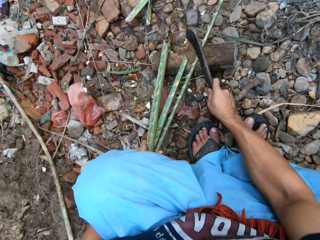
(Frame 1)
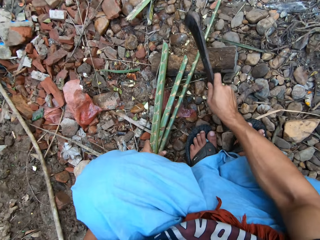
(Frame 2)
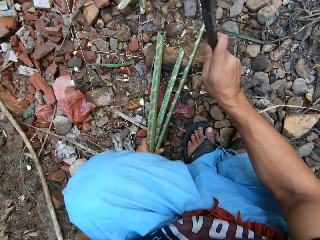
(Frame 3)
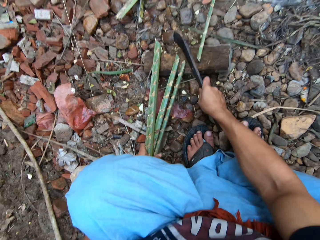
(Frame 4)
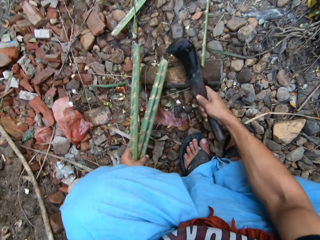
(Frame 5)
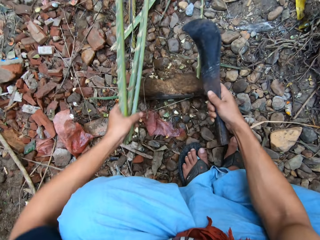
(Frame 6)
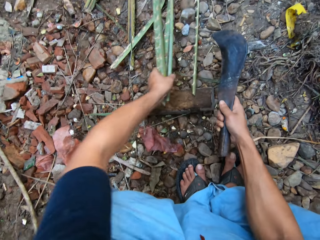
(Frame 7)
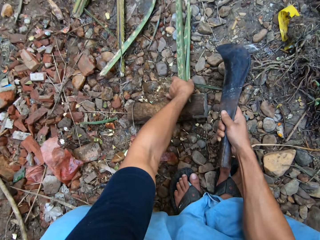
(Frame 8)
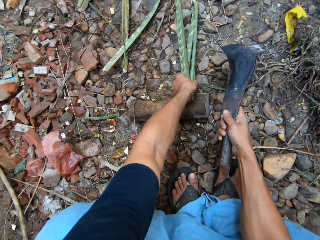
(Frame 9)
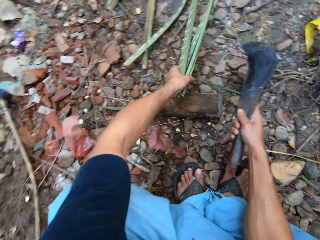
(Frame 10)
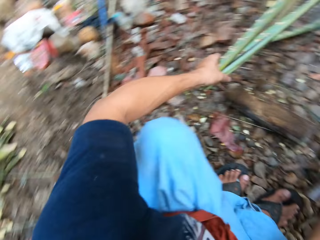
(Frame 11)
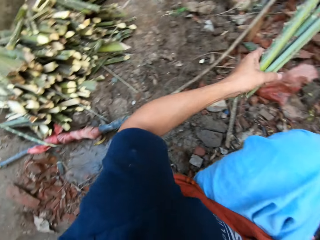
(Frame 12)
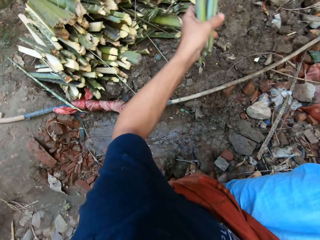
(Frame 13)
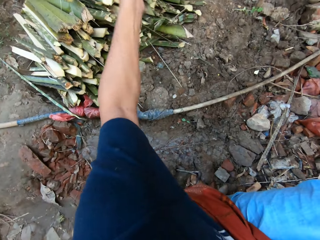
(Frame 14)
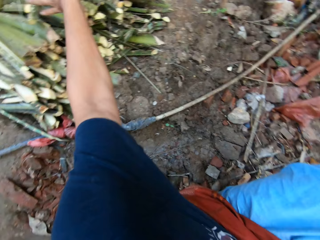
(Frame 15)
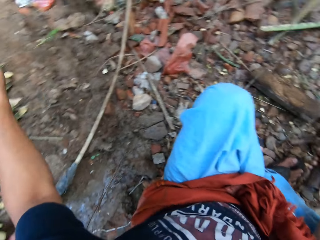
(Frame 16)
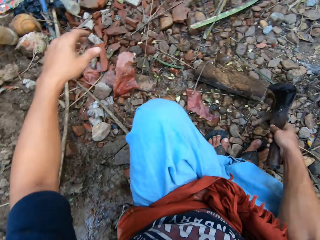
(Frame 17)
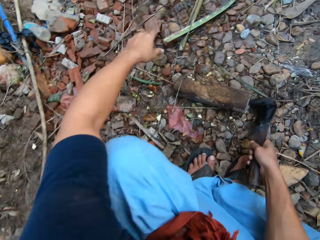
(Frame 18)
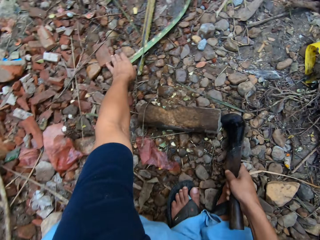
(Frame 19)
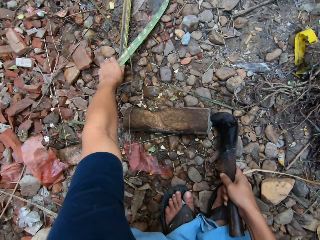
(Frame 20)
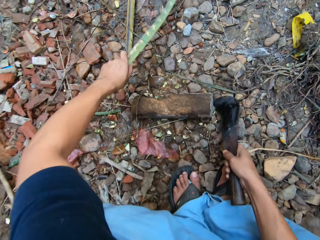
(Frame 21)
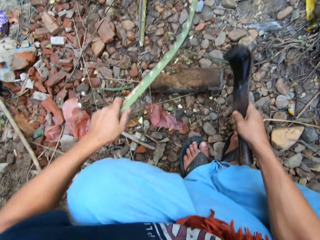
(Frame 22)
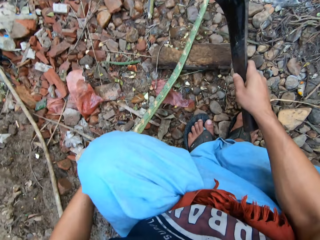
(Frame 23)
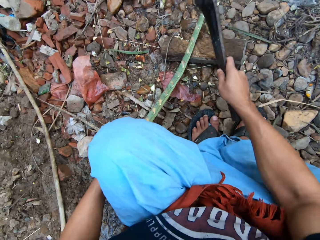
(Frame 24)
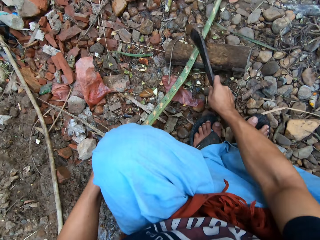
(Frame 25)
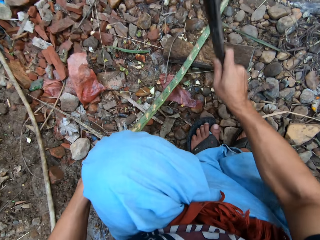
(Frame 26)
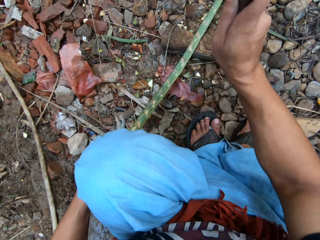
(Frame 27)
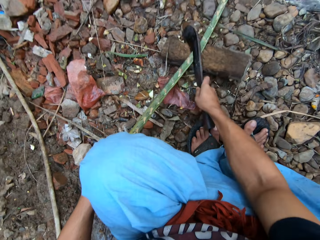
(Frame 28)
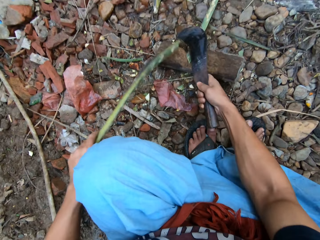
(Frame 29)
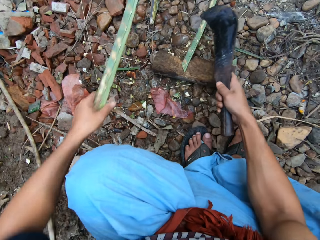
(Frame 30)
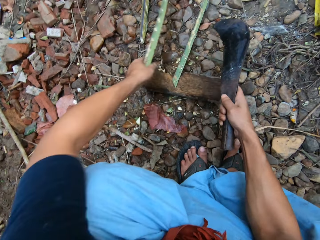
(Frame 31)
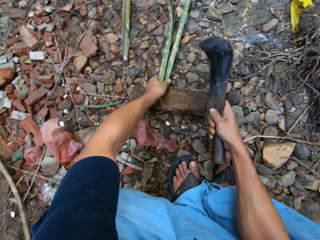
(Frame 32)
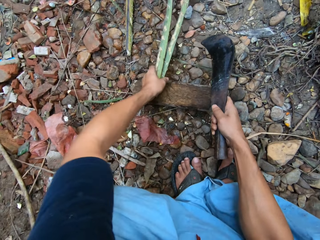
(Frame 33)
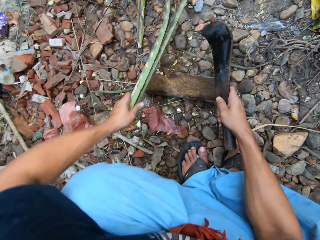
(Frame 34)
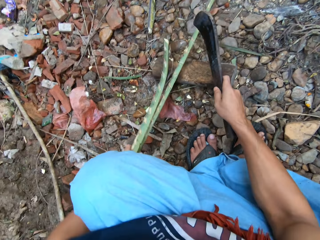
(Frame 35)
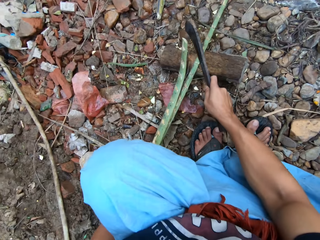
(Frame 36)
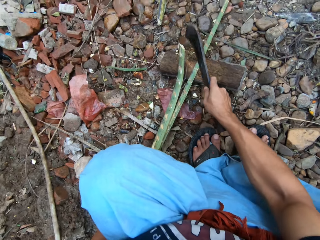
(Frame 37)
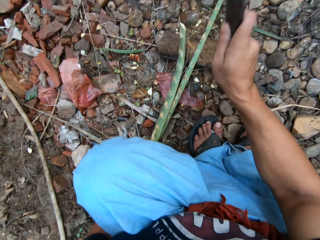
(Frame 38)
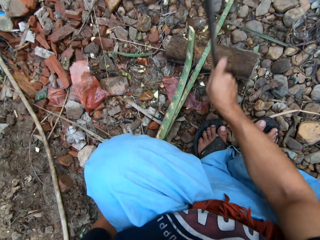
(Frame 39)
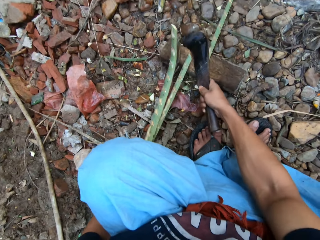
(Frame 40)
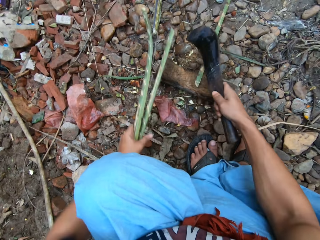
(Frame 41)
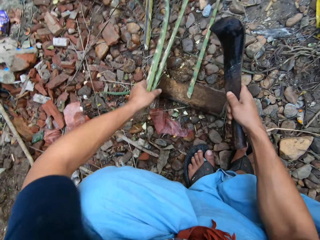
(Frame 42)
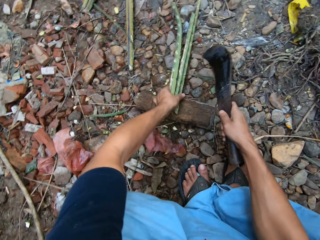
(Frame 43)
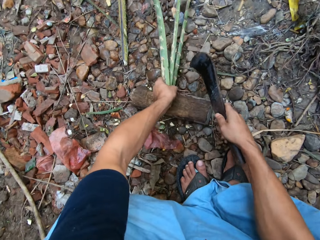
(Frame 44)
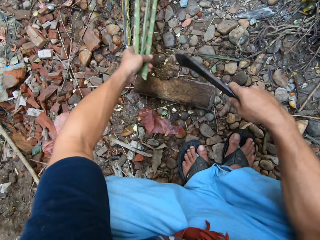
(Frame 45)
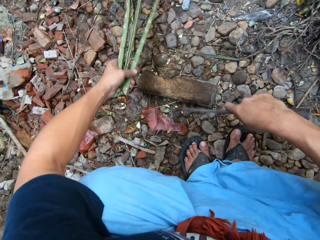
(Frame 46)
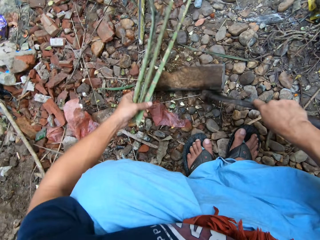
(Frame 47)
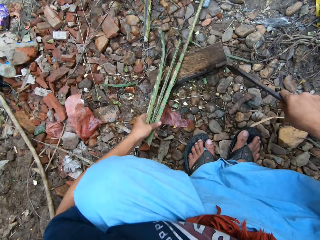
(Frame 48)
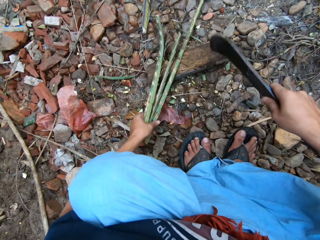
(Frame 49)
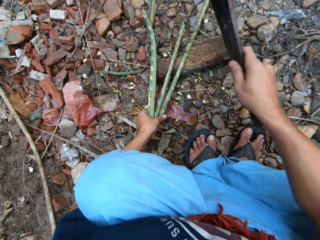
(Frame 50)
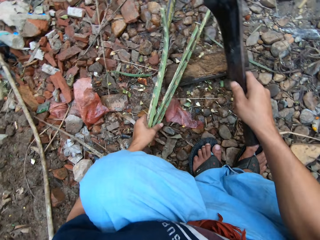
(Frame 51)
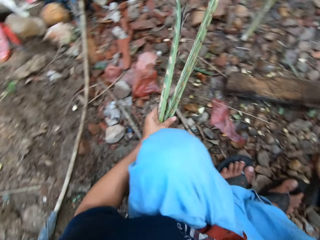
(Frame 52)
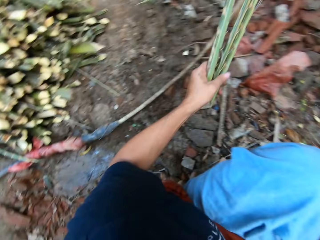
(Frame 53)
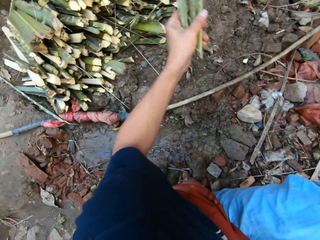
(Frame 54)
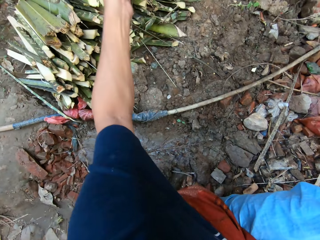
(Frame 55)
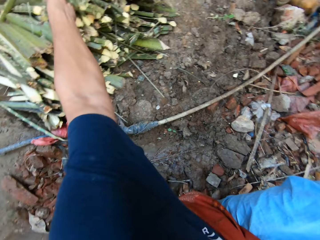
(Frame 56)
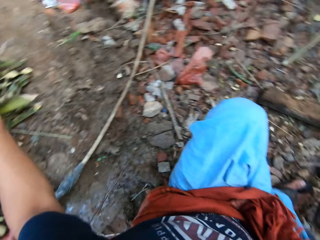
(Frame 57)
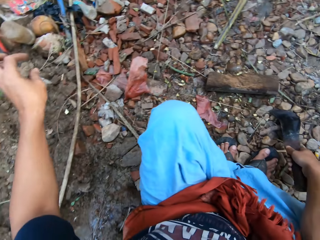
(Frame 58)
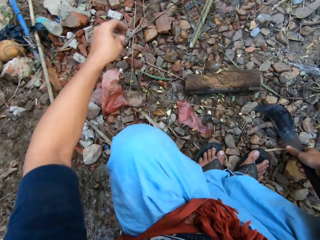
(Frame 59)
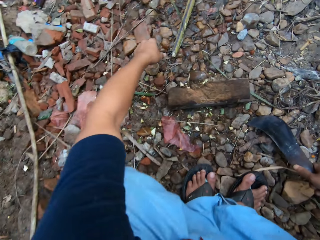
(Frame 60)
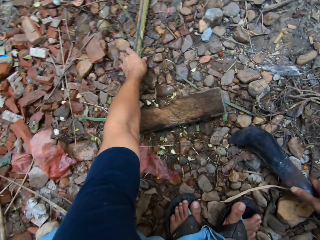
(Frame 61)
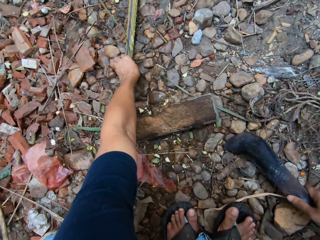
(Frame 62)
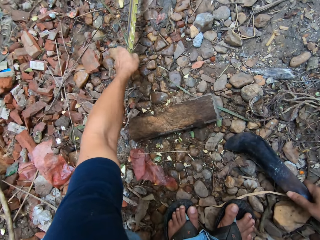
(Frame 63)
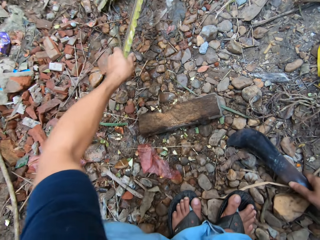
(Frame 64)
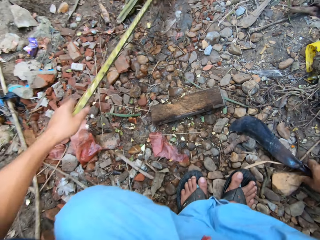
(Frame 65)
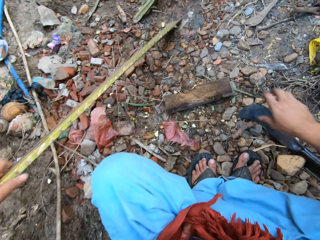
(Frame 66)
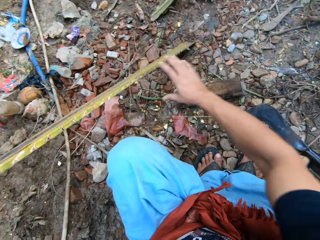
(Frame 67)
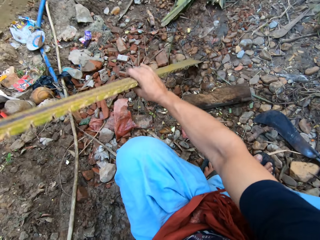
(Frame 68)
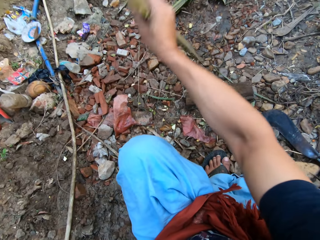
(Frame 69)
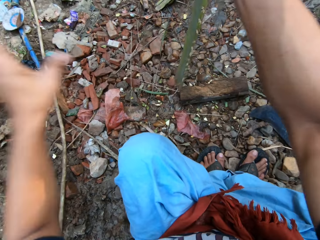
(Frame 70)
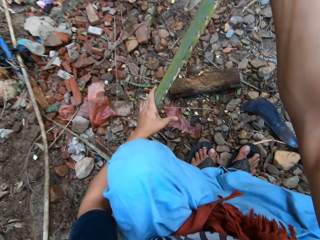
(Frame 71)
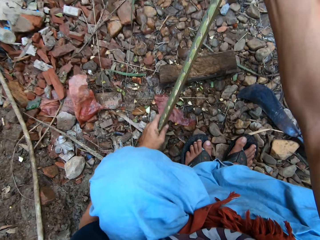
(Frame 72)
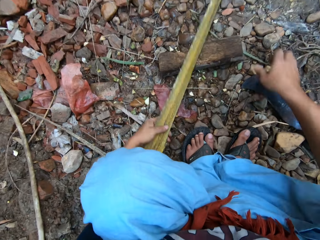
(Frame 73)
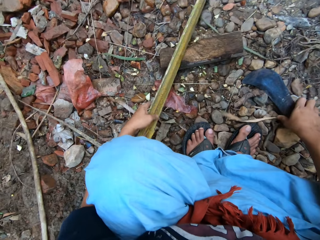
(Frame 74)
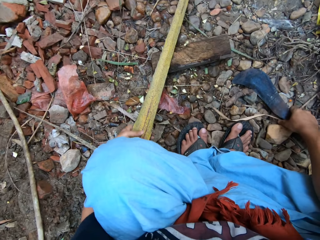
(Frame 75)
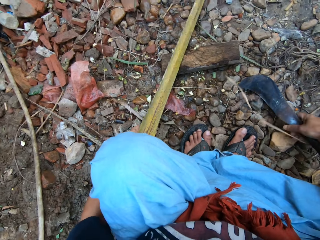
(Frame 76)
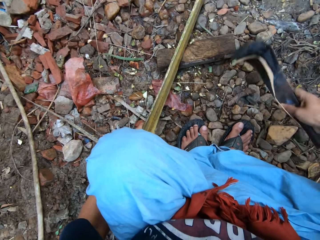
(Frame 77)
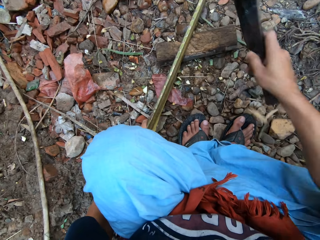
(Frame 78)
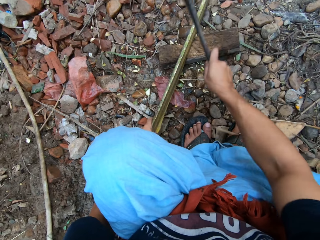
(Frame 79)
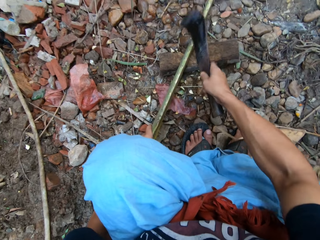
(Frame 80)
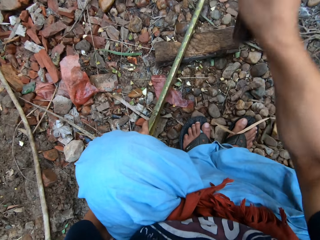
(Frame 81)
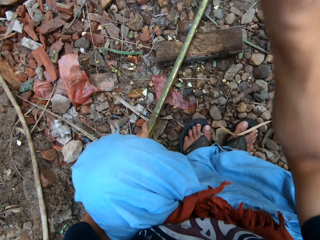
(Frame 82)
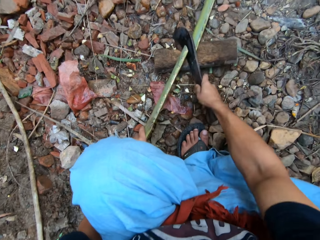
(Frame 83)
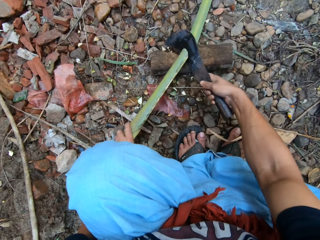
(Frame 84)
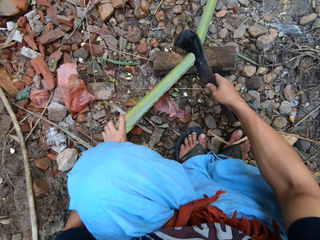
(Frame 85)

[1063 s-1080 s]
The camera wearer cuts the long bamboo on the cutting block with the pruning knife in his right hand. He gathers the short bamboo with his left hand. He drops the bamboo on the pile of bamboo with his left hand. He picks up a bamboo from the bunch of bamboo with his left hand. He cuts the long bamboo on the cutting block into pieces with the pruning knife in his right hand. He adjusts the long bamboo with his left hand. He cuts the long bamboo on the cutting block with the pruning knife in his right hand. He adjusts the long bamboo with his left hand. He adjusts the cutting block with the pruning knife in his right hand. He drops the bamboo on the pile of bamboo with his left hand. He picks up a bamboo from the bunch of bamboo with his left hand. He cuts the long bamboo on the cutting block with the pruning knife in his right hand.

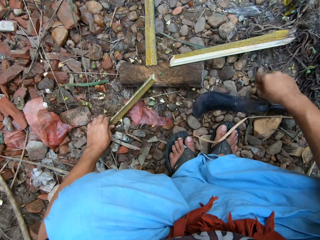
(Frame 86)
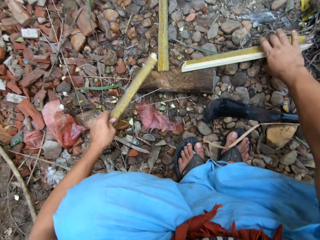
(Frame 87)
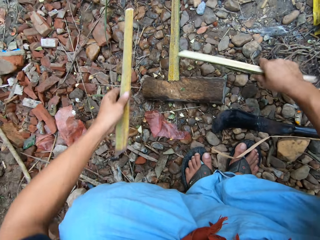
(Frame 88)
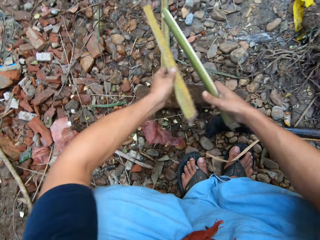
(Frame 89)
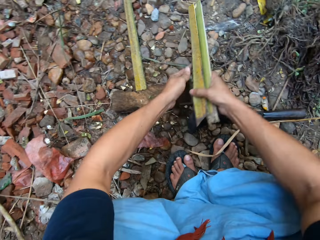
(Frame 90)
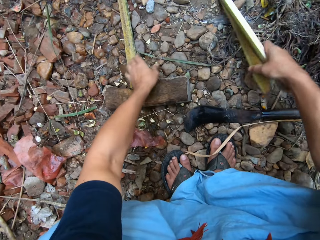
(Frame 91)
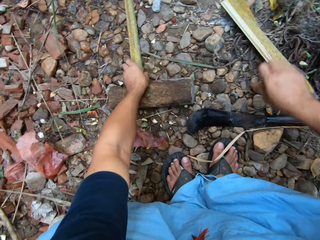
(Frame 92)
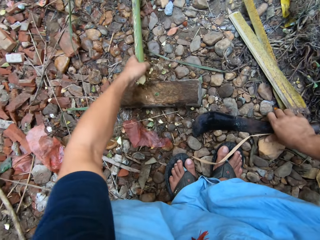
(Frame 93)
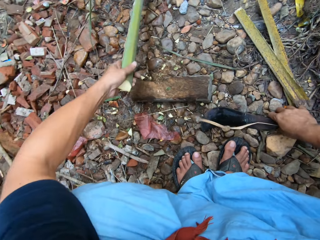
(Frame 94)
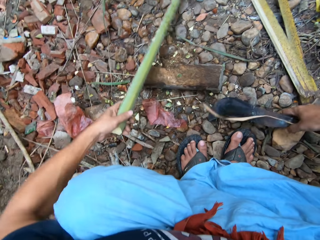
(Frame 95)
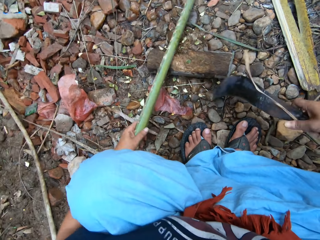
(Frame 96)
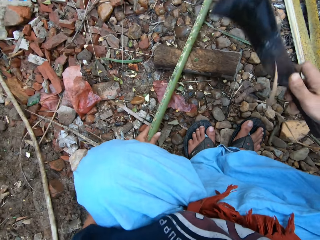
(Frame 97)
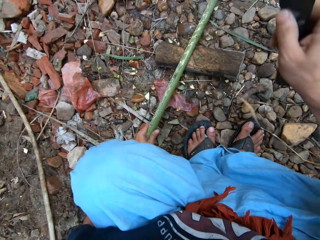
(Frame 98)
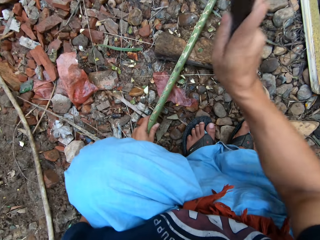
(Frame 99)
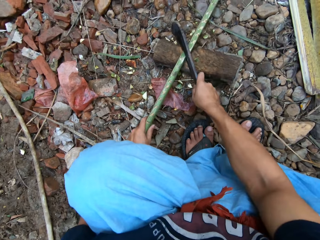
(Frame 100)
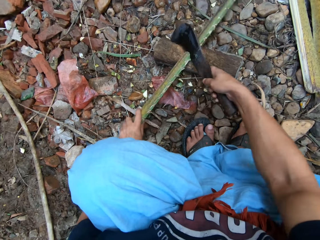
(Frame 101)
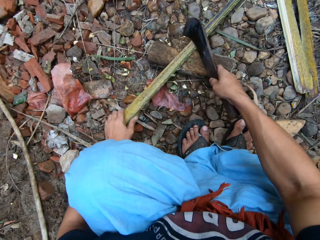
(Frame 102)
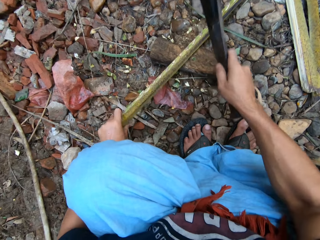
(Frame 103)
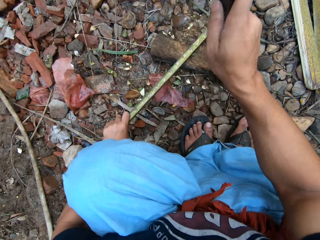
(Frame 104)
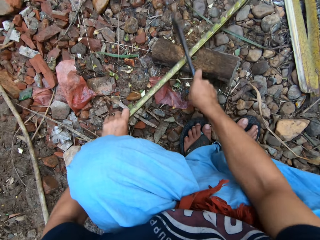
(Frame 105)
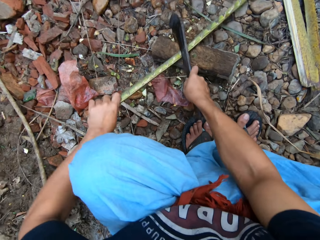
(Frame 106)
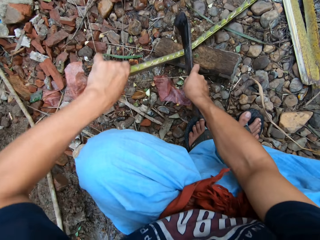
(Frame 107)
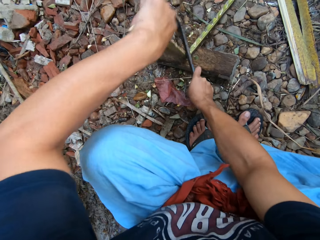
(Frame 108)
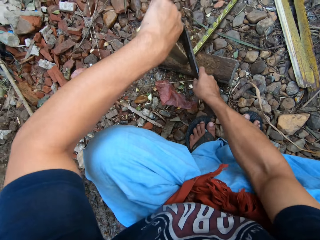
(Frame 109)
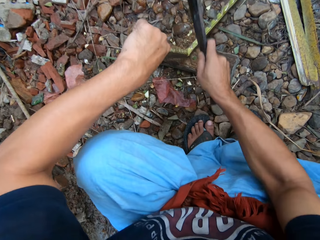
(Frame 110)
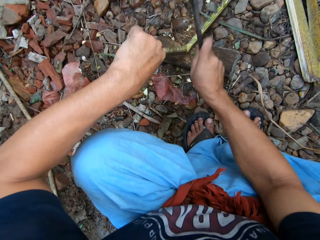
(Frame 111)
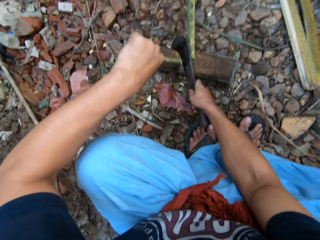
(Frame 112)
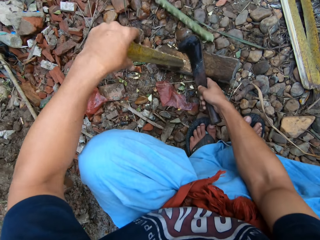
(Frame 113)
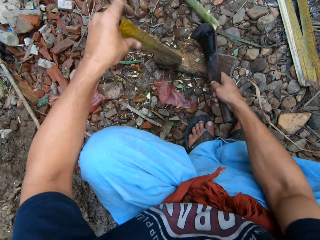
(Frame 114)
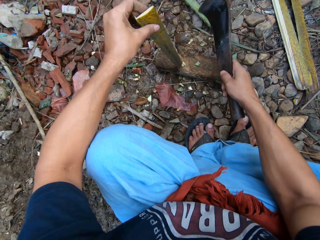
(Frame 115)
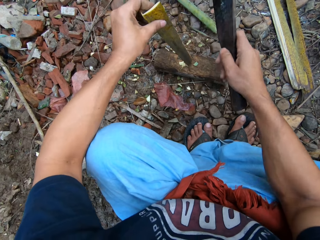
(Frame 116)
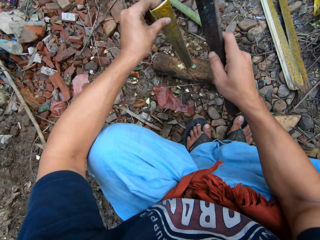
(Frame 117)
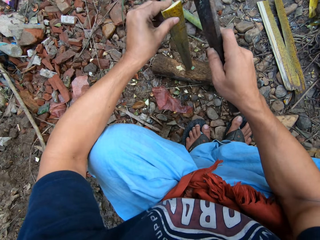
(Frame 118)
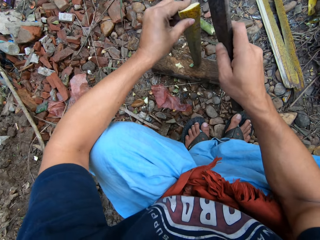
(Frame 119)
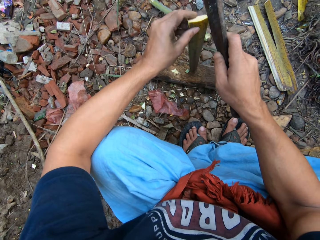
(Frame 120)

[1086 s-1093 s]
The camera wearer gathers the split bamboo from the ground with both hands. He puts the split bamboo on the floor with his right hand. He adjusts the long bamboo with his left hand. He cuts the long bamboo on the cutting block with the pruning knife in his right hand. He adjusts the short bamboo on the cutting block with his left hand.
